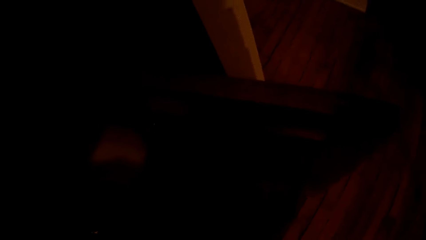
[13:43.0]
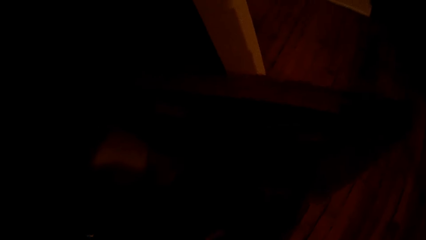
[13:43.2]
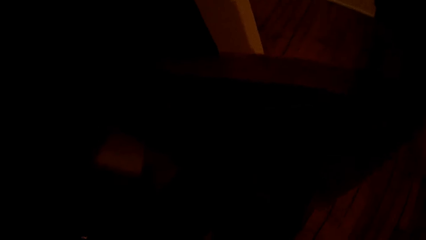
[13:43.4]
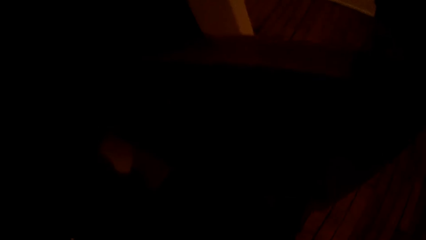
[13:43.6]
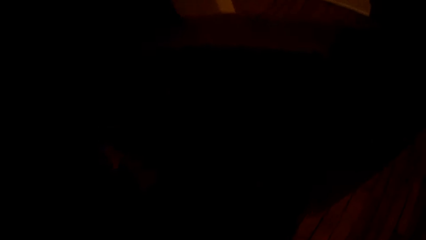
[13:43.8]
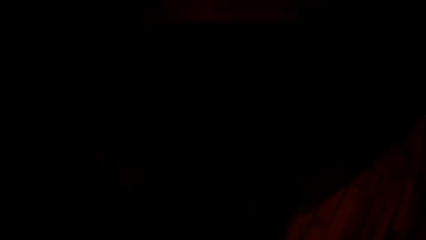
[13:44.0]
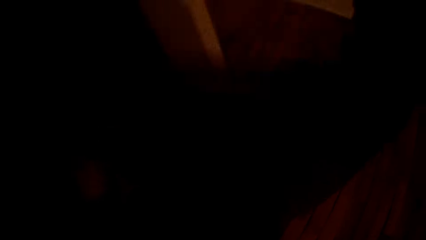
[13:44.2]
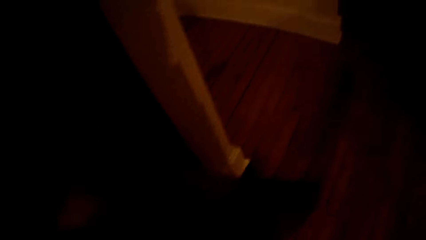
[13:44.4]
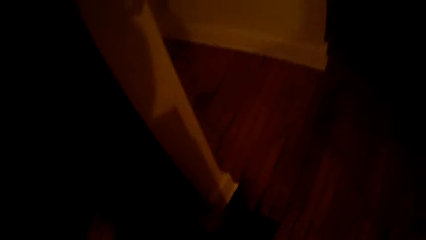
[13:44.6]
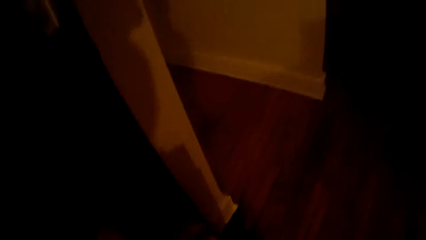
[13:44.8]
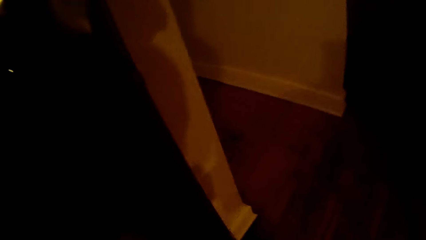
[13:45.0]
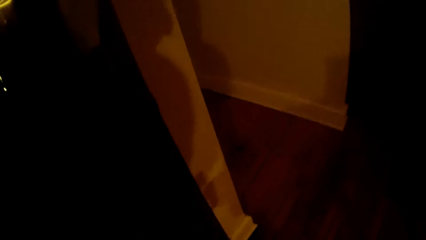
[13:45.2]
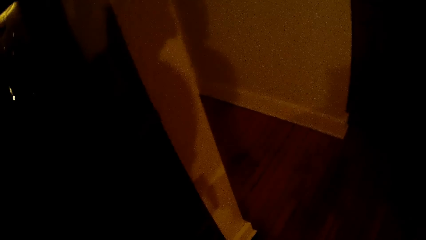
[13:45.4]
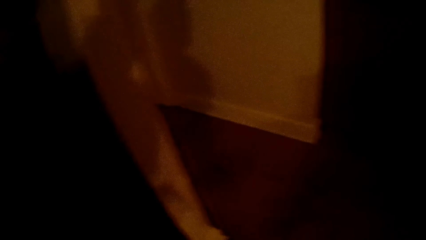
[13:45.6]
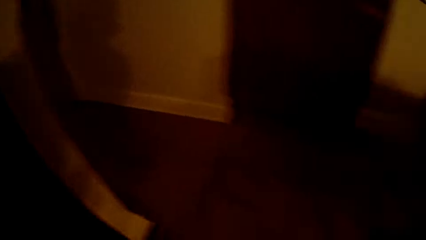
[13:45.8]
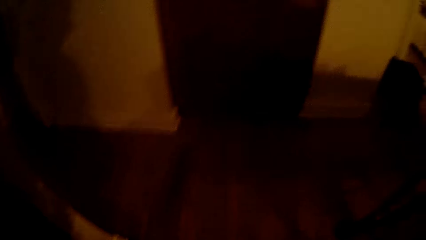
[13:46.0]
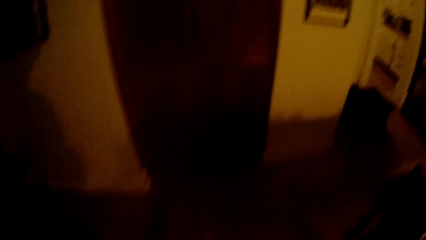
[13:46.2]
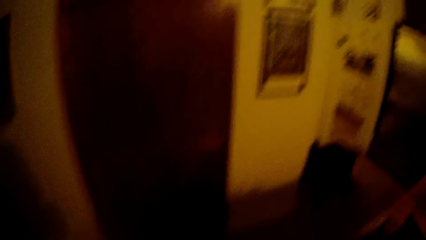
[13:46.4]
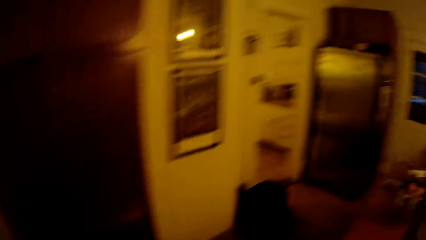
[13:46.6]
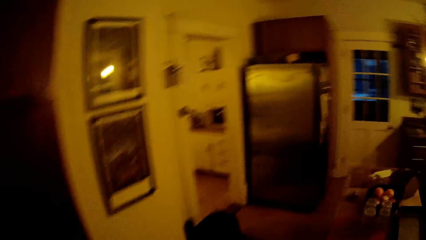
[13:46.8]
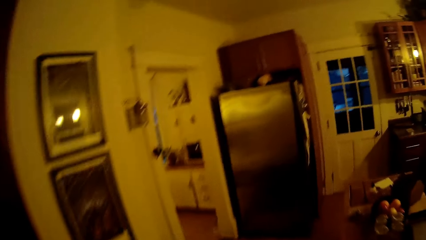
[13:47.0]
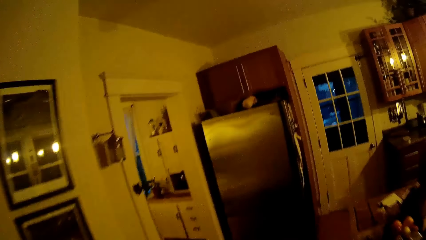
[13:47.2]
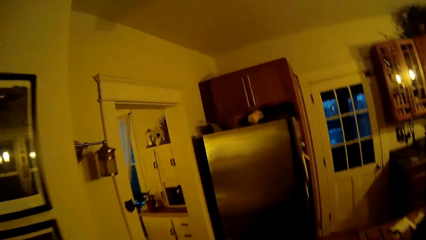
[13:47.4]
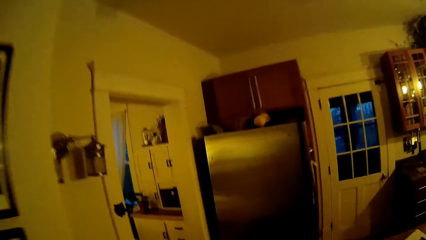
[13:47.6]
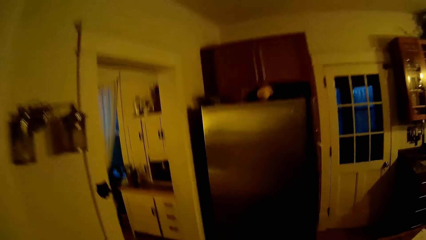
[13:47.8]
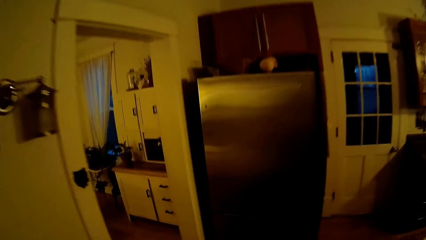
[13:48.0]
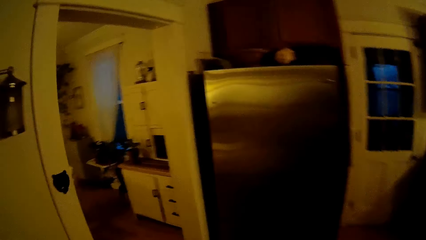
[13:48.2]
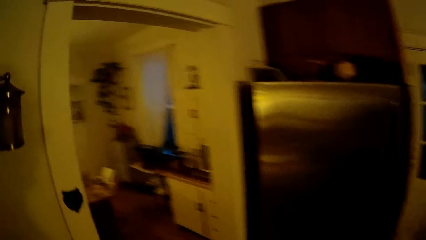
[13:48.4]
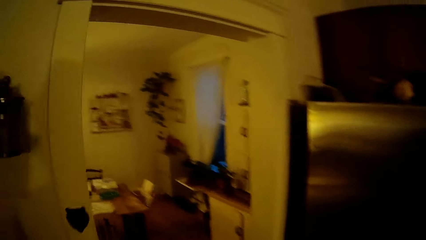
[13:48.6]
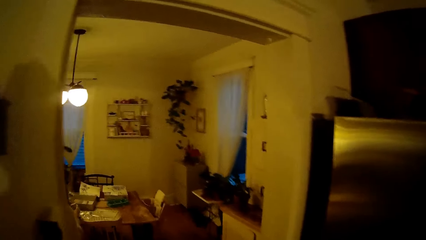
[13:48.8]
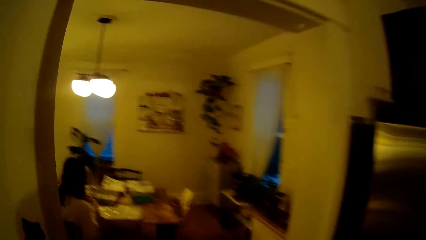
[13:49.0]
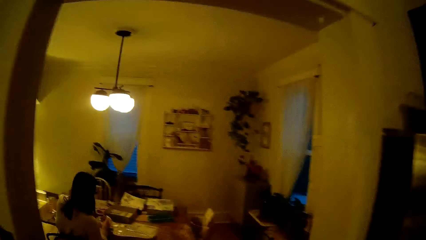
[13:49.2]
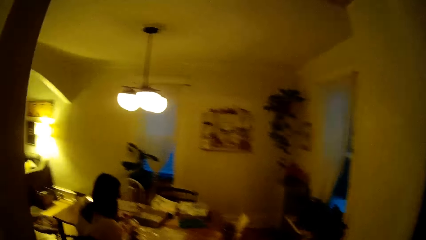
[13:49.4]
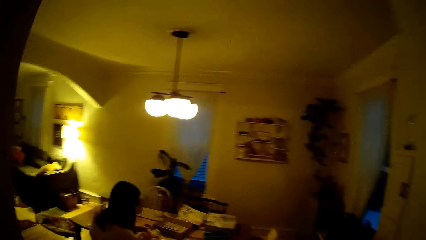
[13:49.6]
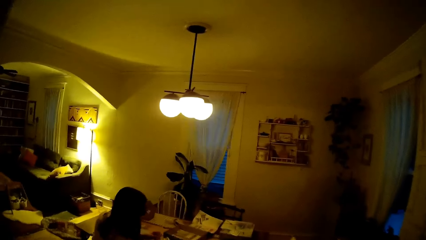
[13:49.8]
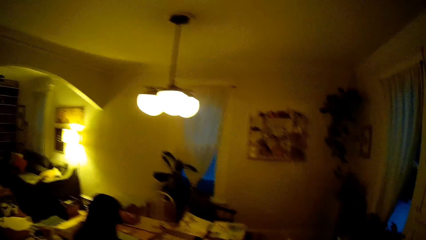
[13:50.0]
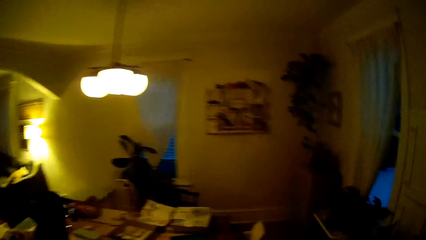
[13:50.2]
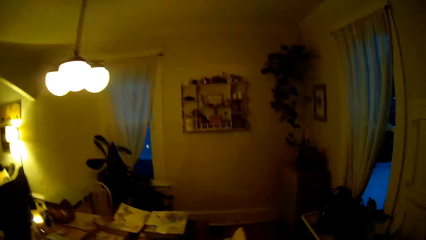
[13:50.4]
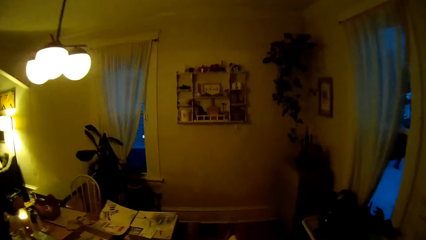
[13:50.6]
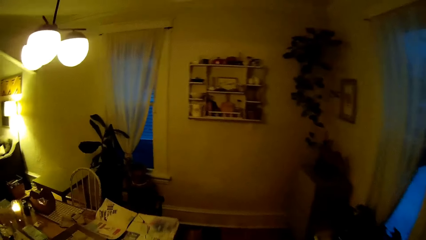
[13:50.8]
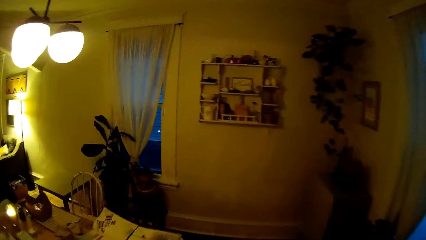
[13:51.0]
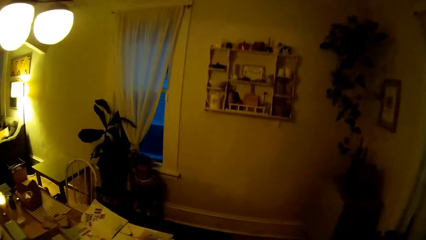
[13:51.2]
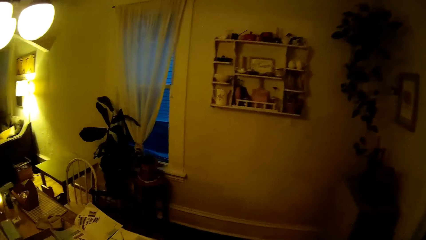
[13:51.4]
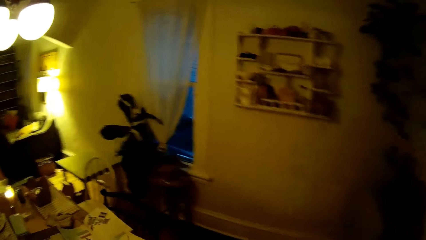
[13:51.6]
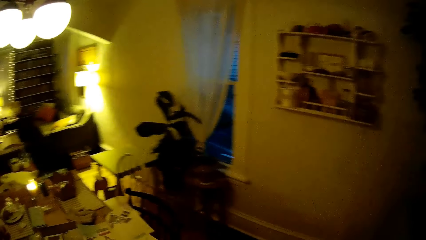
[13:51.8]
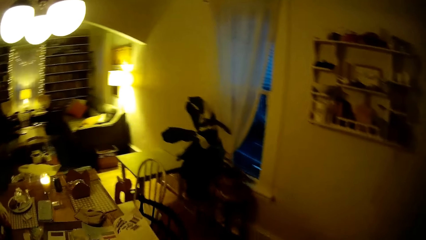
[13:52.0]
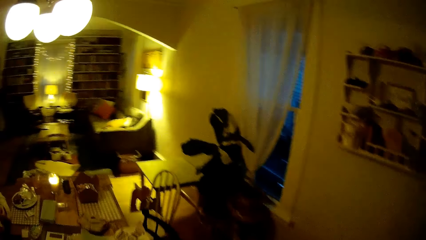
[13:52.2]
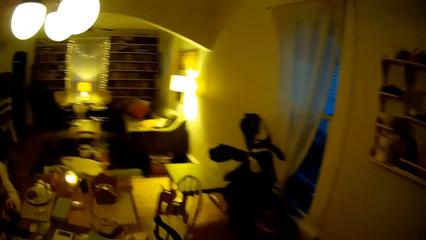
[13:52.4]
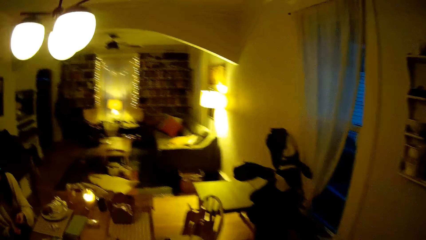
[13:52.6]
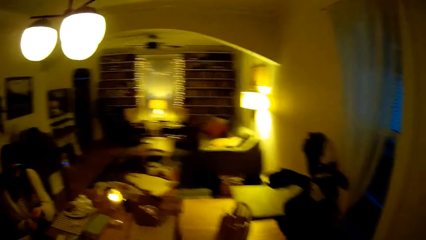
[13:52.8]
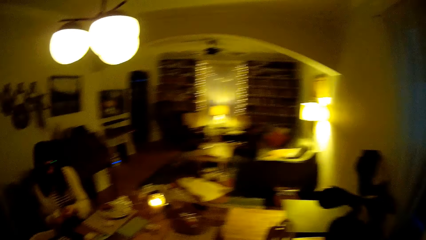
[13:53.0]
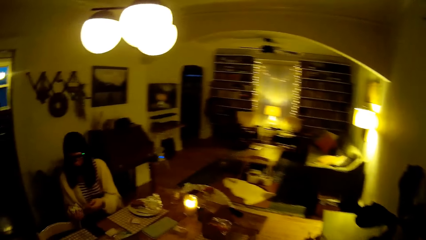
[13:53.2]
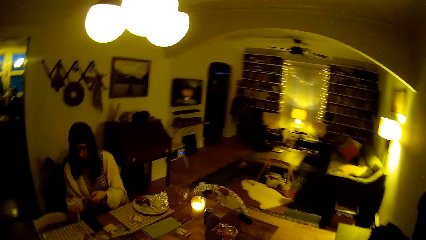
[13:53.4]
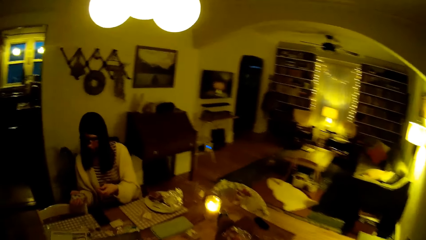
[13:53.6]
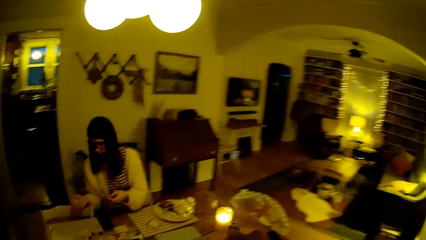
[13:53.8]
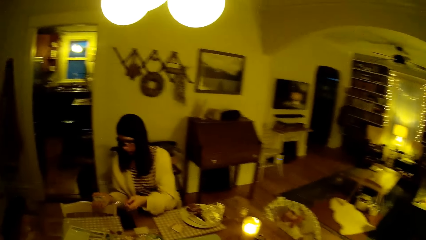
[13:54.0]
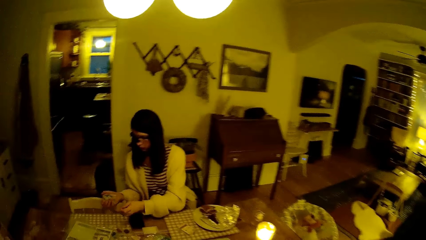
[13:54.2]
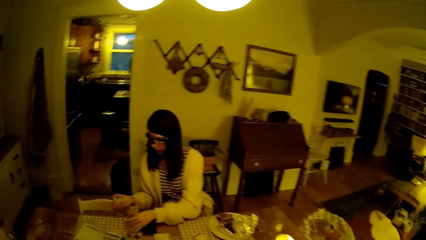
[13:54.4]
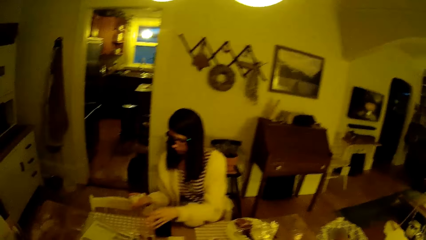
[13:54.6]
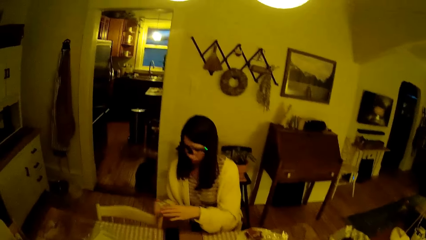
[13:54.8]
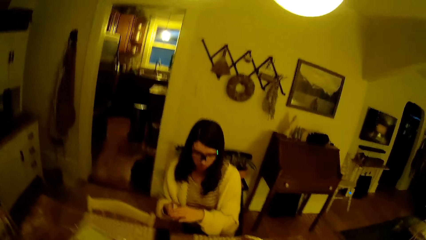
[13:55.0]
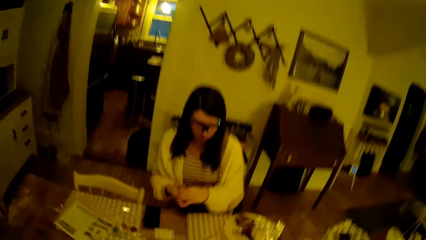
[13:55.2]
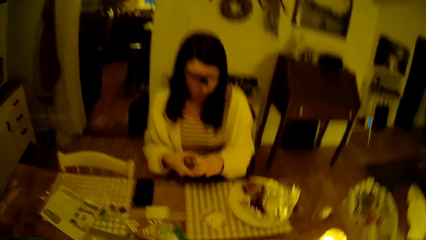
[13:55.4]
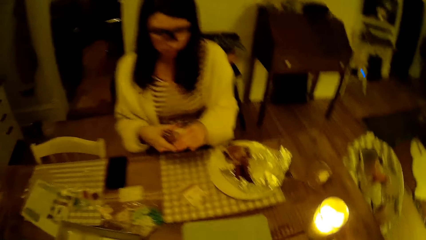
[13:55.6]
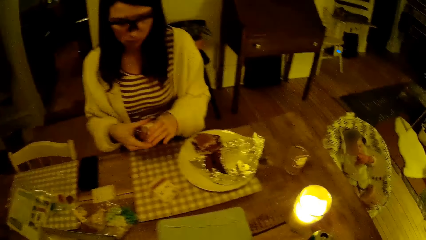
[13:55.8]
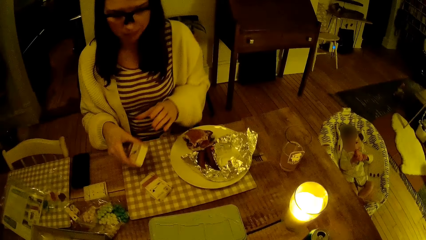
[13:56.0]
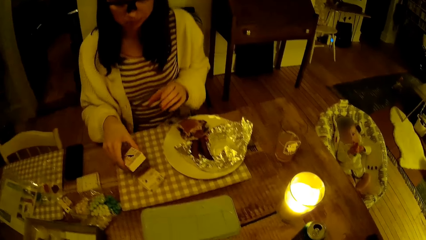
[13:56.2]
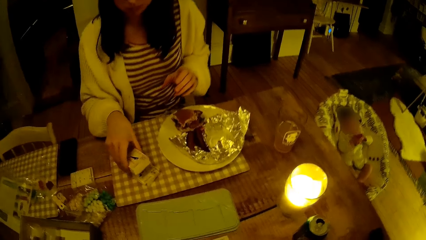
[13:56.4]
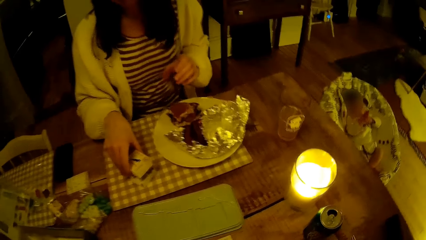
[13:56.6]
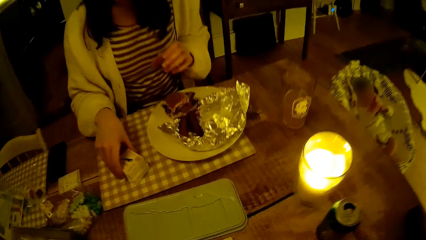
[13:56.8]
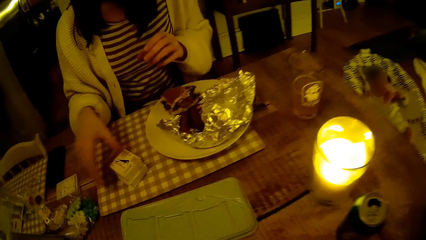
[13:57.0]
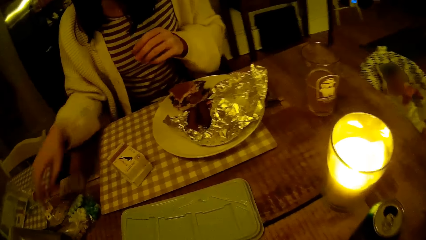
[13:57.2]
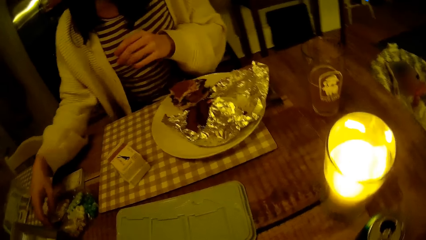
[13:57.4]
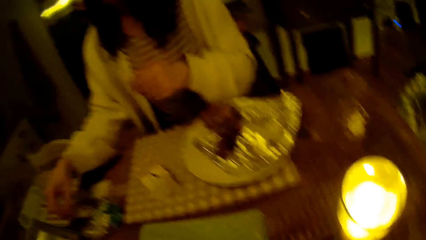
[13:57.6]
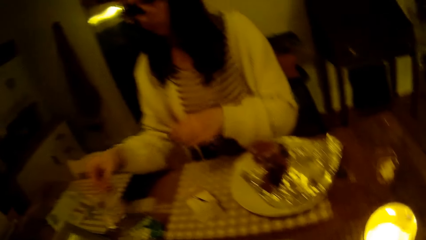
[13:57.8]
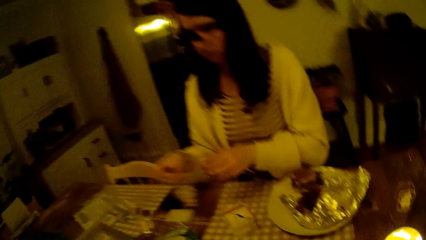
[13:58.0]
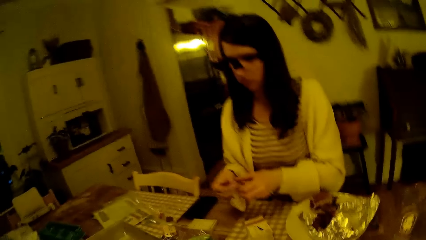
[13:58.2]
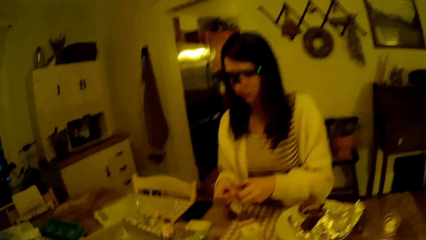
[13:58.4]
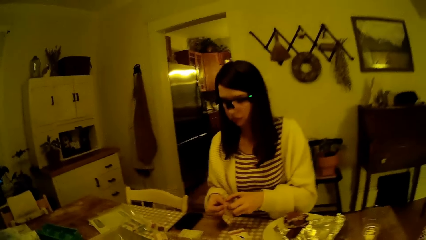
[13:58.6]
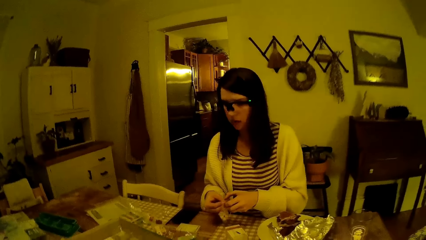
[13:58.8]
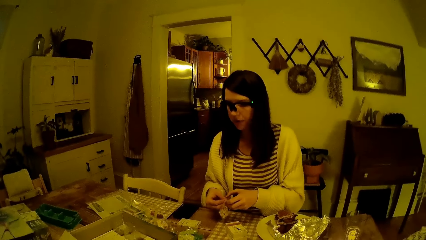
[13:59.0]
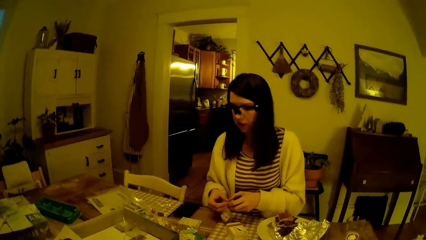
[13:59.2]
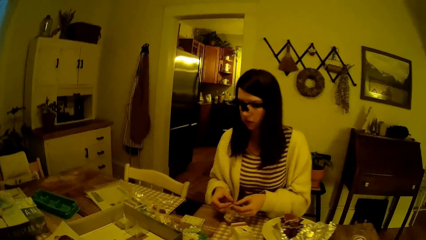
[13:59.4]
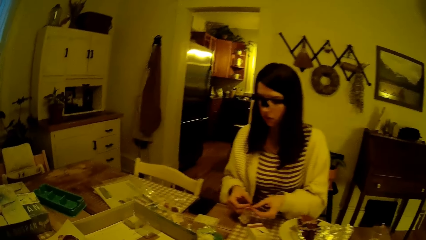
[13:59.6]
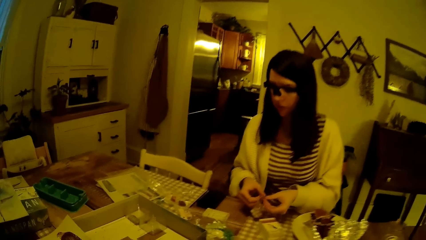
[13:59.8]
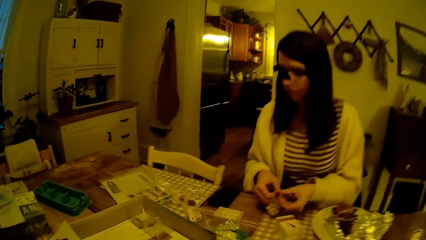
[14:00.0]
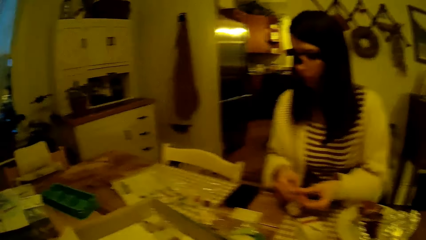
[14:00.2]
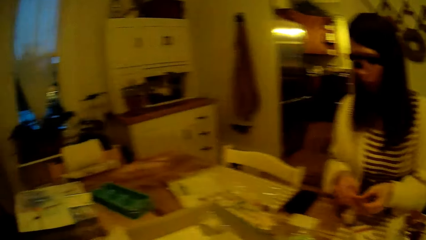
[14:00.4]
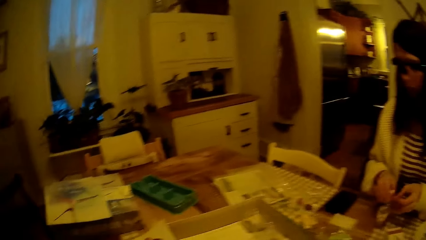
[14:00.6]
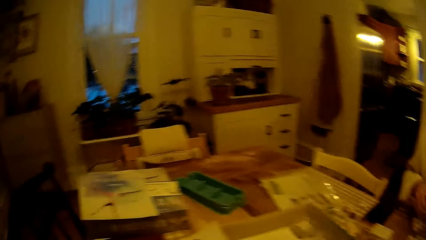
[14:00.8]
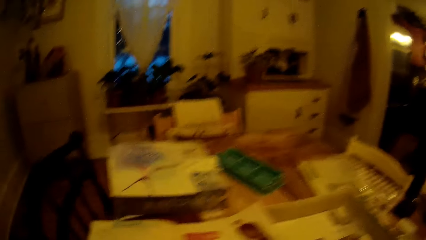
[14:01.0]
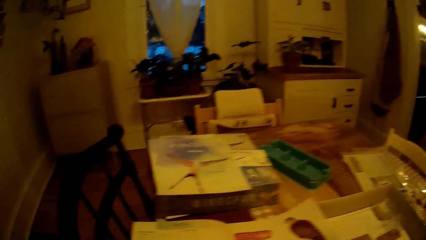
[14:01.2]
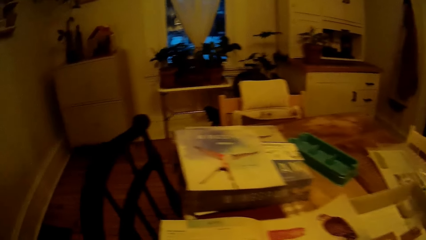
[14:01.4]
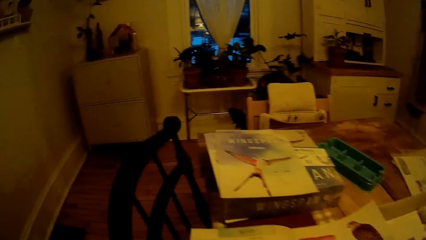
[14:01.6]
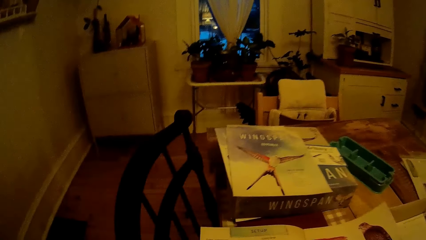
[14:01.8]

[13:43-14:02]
The camera wearer walks towards the dining table. A woman unwraps a pack of cards with her hands. The woman drops the wrap in her left hand on the table. The woman drops the pack of cards on top of another pack of cards on a table mat on the table with her right hand. The woman picks up a pack of dice from the table with her right hand and opens the pack of dice with both hands. The woman interacts with the camera wearer. The camera wearer looks at the board game on the table.
